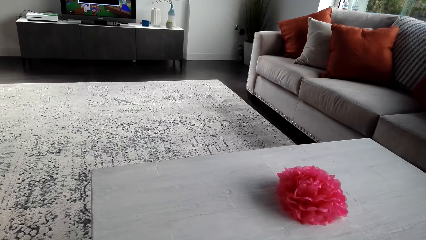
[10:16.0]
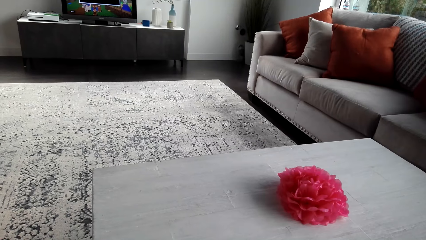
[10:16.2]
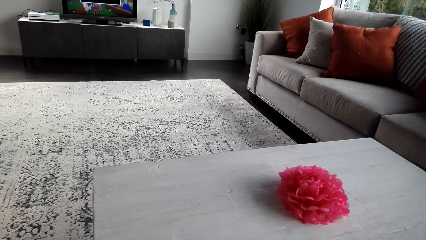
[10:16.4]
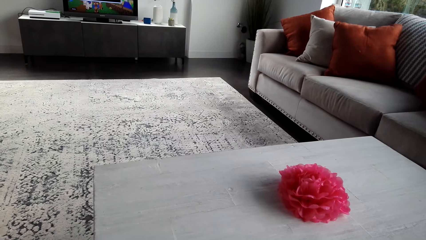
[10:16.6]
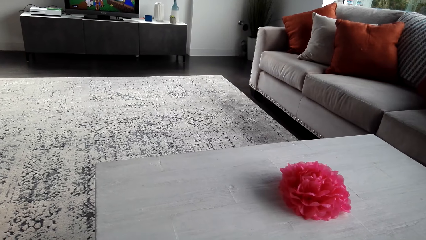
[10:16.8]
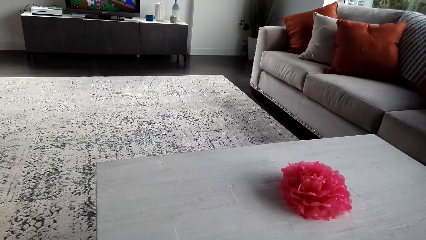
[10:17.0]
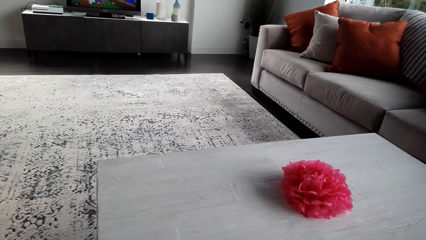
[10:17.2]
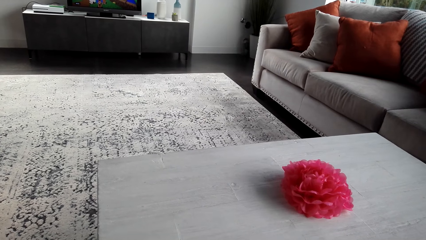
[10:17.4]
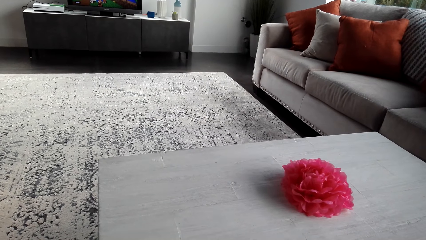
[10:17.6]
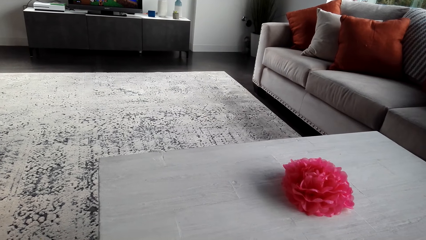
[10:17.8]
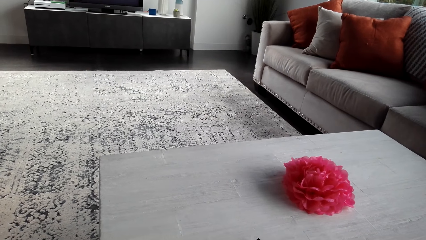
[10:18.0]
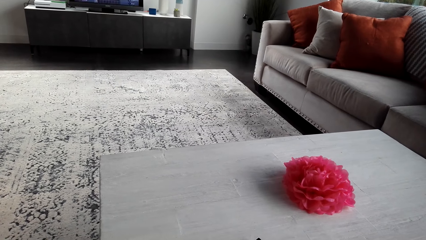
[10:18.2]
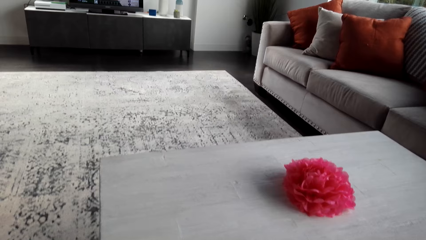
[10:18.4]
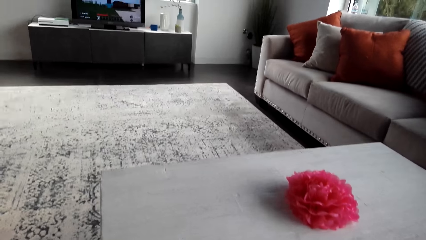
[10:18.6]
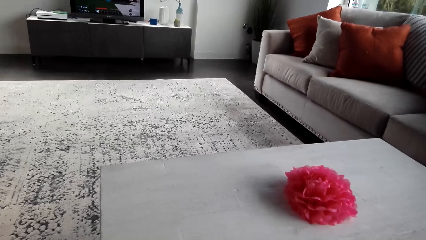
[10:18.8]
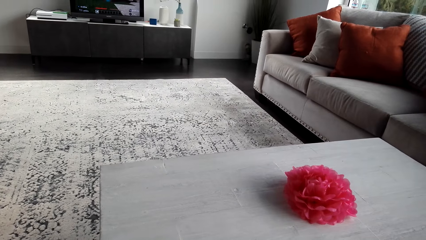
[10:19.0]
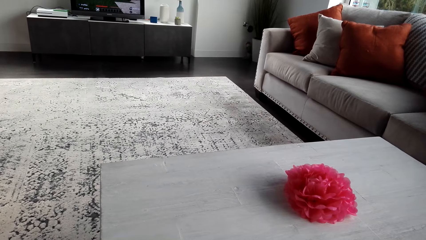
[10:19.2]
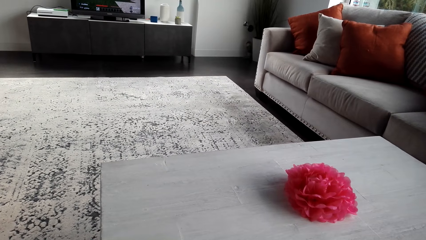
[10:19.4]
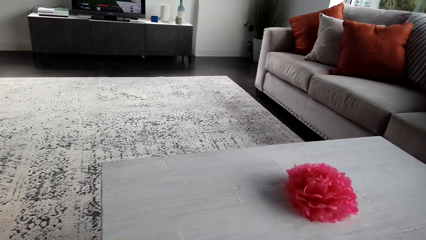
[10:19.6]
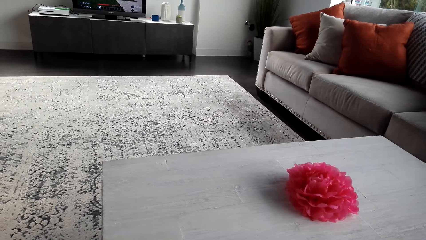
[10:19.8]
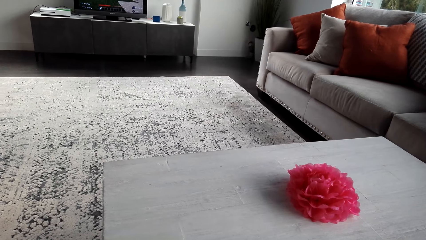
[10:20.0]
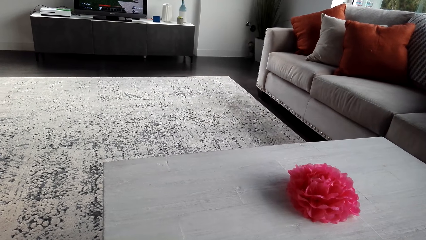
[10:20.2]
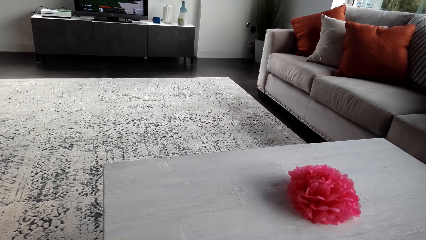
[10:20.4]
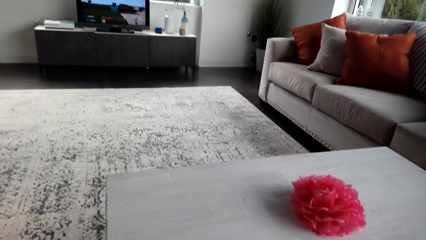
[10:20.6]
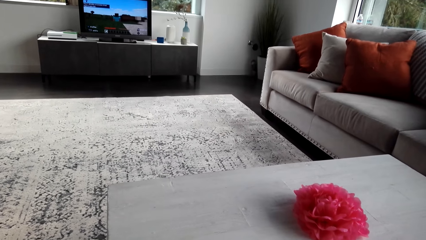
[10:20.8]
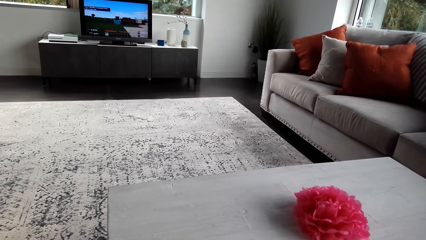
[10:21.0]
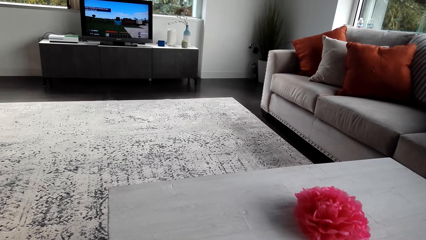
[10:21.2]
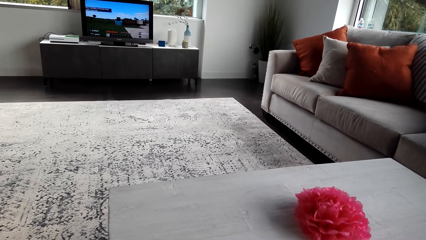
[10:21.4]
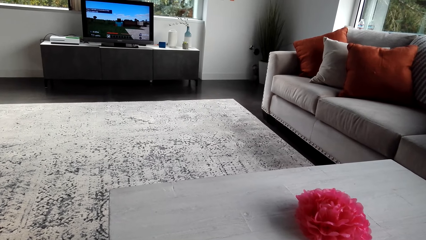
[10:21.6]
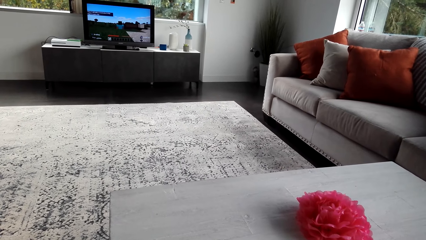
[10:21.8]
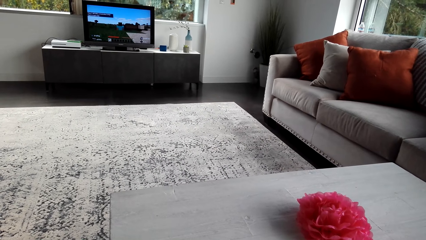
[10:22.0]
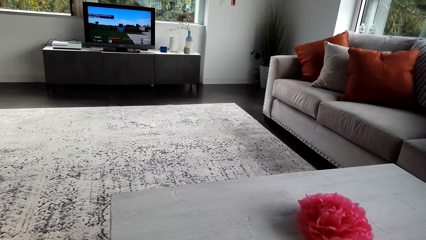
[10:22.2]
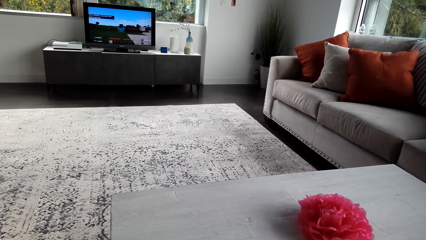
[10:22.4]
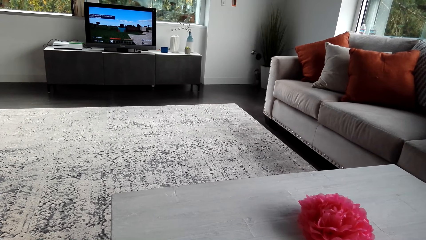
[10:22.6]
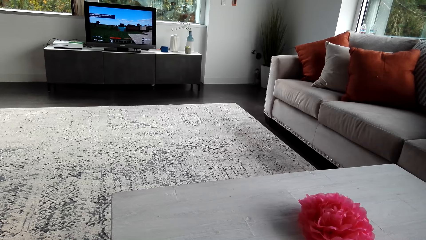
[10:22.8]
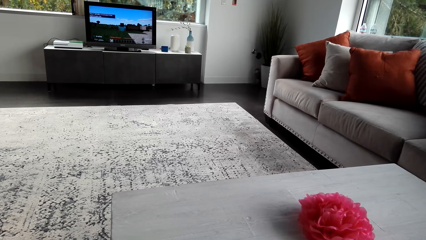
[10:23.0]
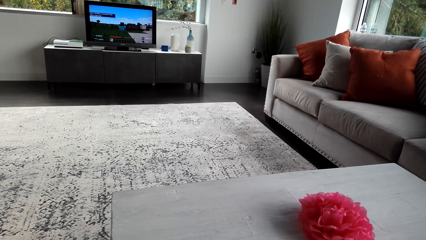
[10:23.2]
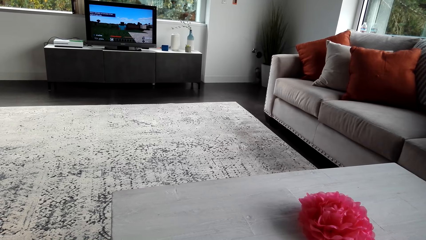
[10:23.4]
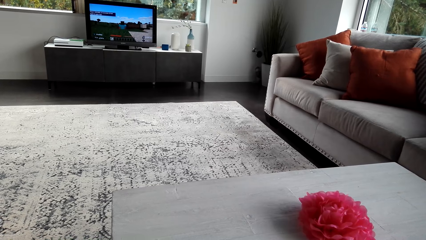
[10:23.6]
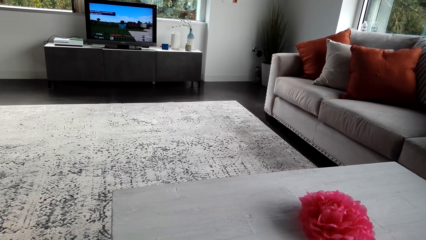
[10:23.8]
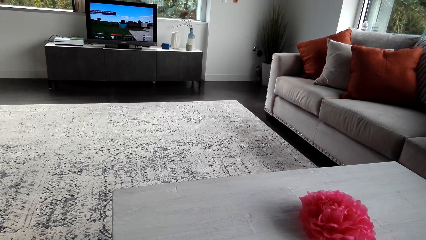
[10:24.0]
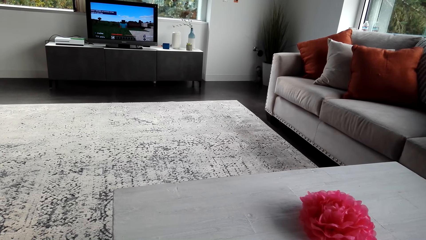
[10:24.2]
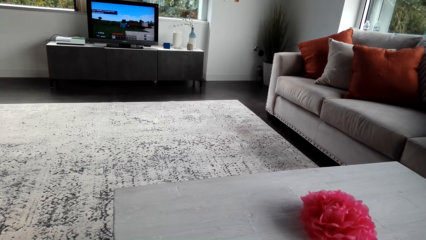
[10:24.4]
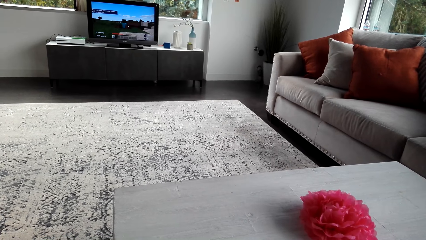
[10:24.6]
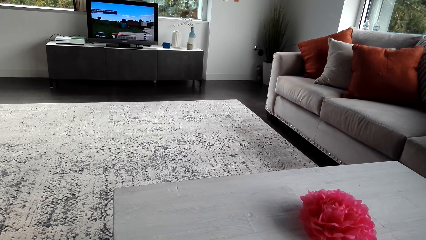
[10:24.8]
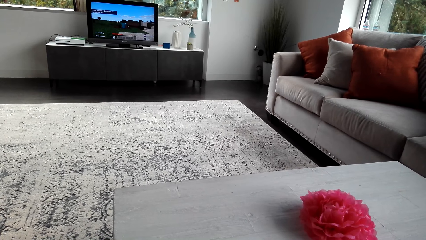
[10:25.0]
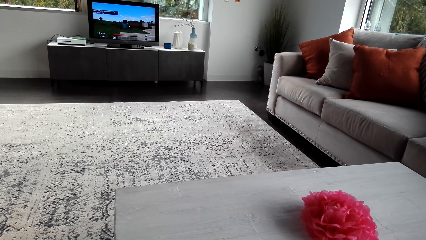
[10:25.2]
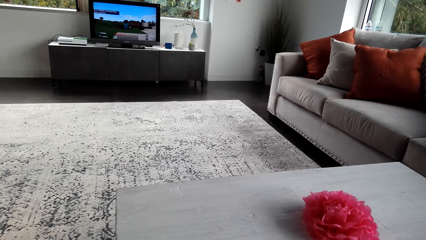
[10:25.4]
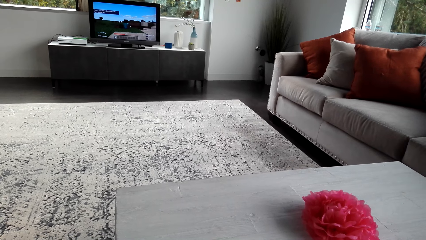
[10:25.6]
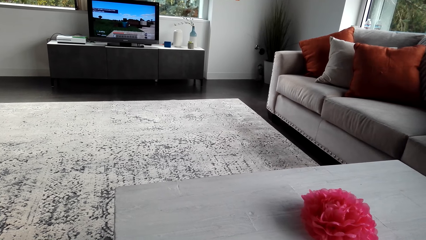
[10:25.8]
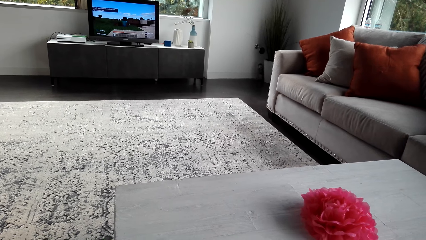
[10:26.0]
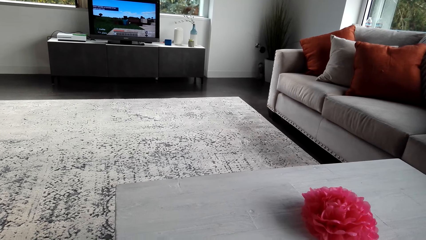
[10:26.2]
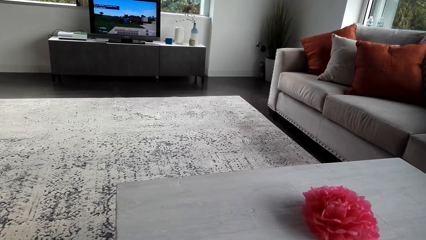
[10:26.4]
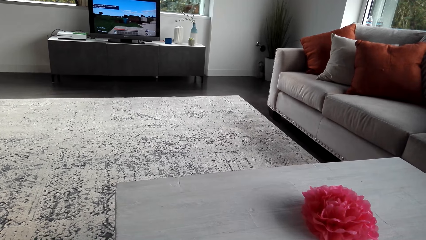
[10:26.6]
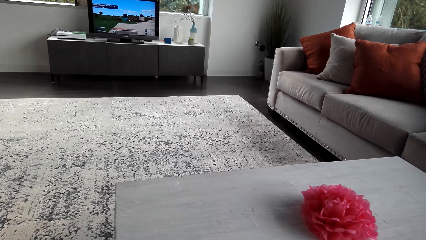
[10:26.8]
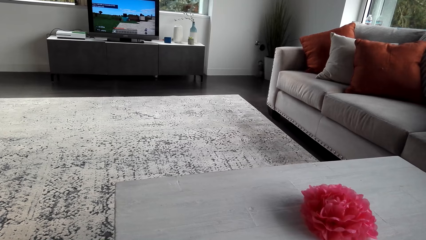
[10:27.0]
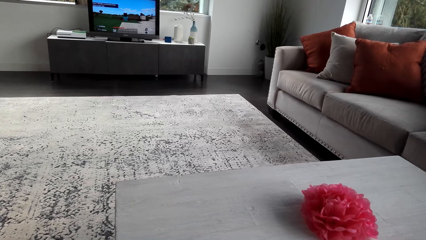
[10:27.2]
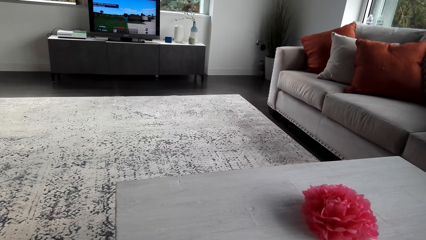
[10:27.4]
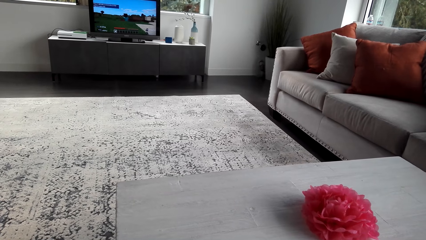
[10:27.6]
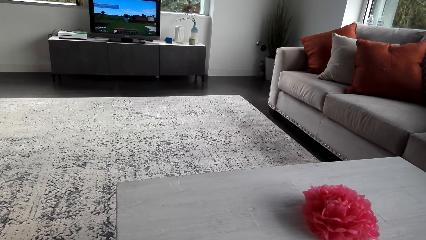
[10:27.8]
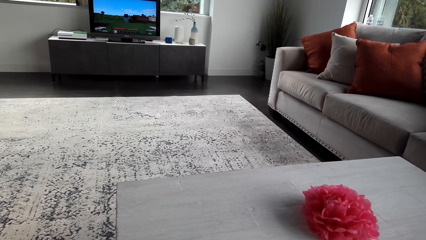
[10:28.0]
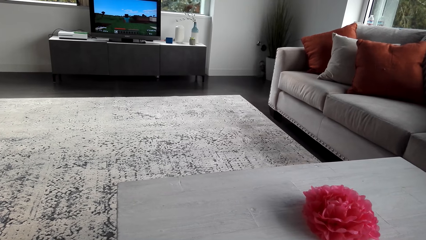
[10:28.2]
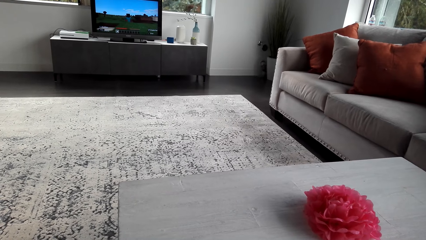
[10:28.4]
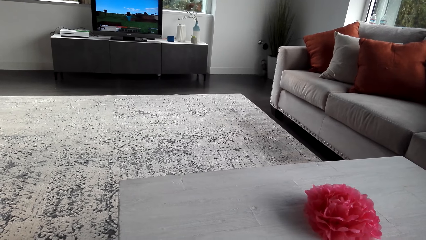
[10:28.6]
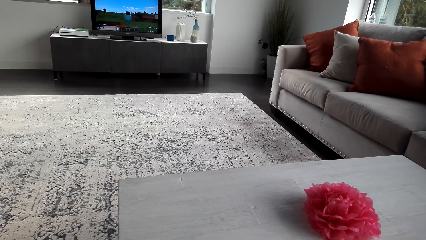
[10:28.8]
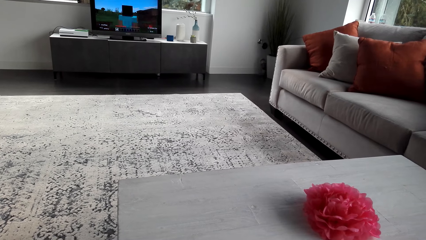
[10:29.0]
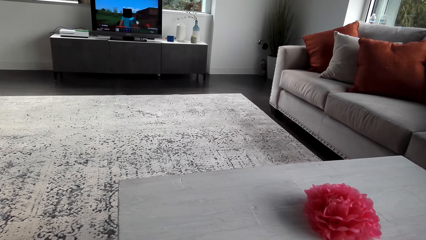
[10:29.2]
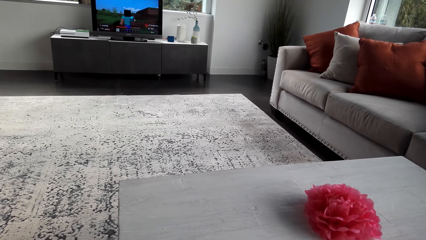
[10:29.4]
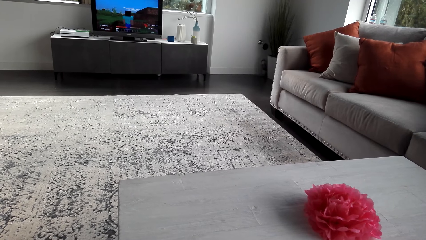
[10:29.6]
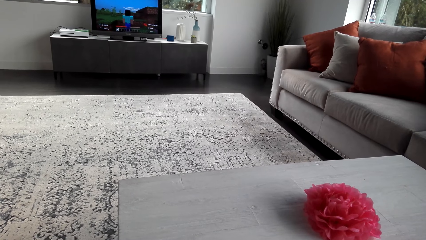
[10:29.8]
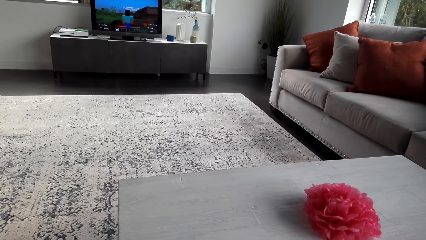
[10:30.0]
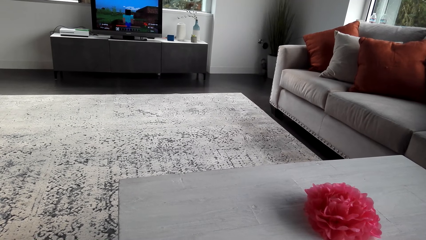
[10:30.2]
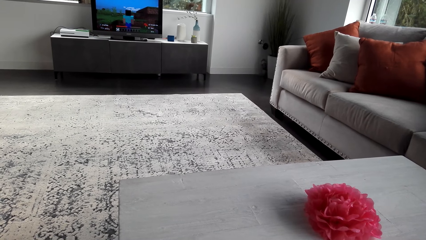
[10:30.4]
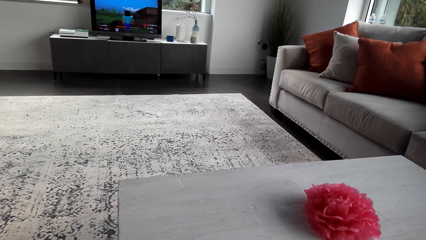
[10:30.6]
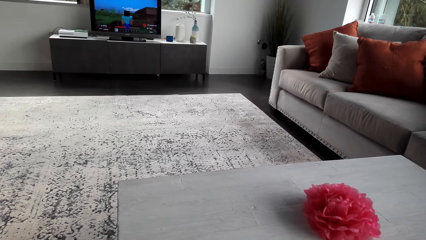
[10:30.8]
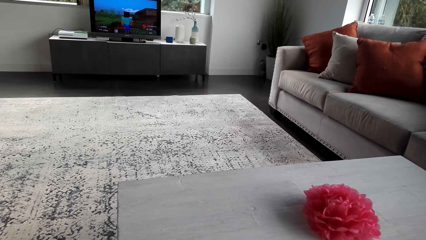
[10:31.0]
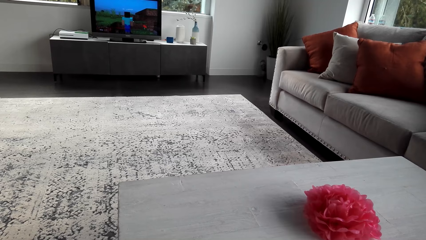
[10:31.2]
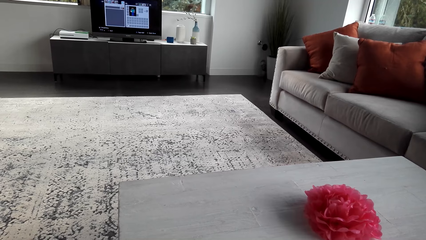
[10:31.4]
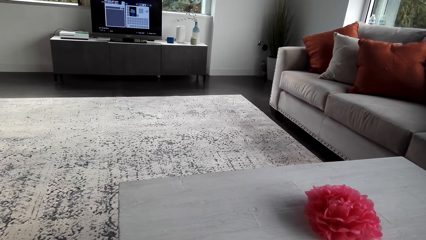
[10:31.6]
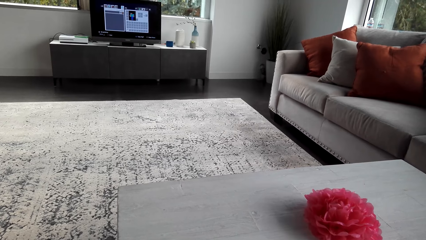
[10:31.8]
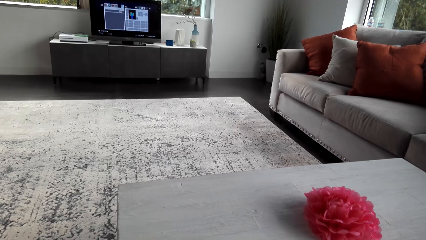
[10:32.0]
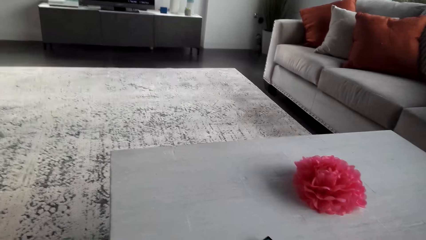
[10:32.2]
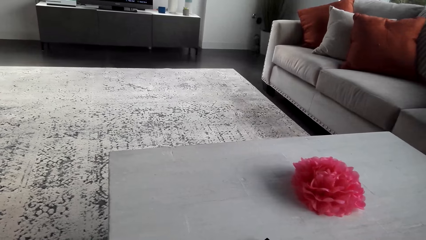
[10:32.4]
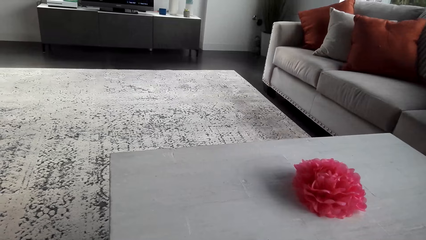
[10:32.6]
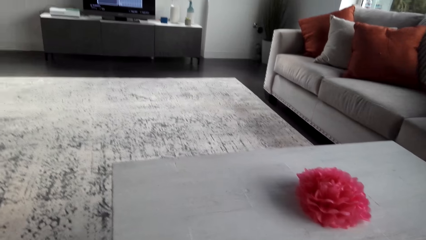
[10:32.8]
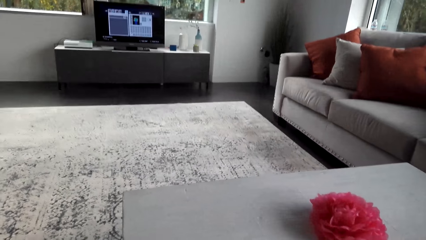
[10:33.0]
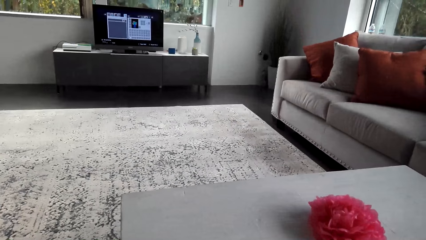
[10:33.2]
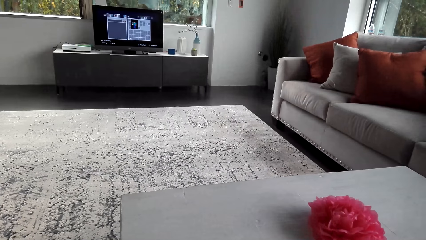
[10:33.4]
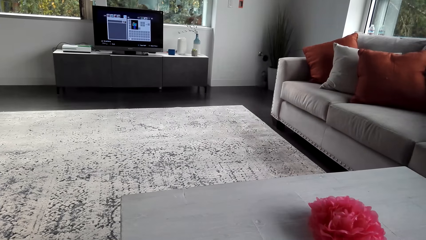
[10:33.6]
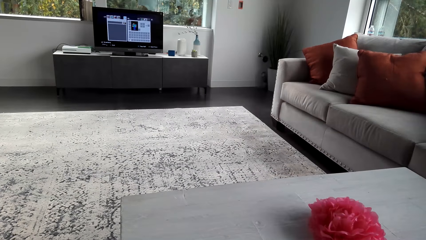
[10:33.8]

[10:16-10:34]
The camera wearer plays a game on the PlayStation.
